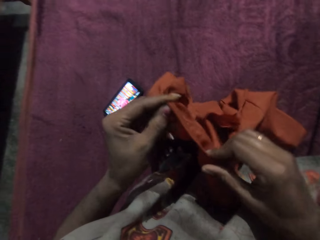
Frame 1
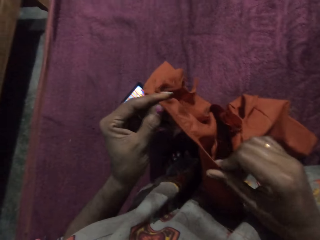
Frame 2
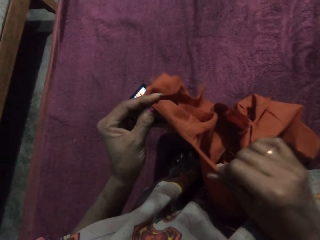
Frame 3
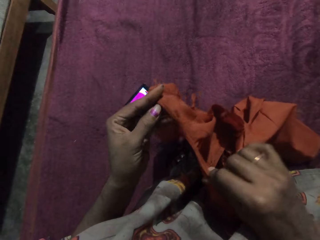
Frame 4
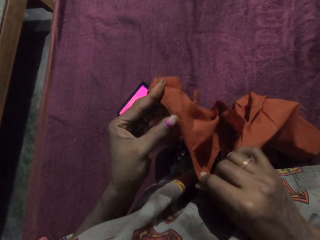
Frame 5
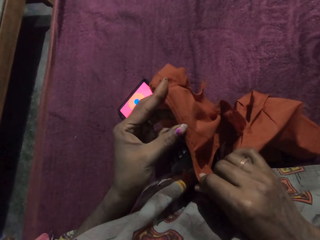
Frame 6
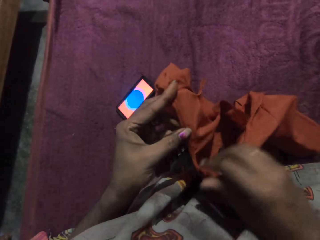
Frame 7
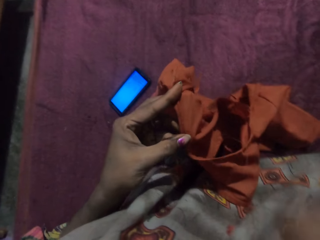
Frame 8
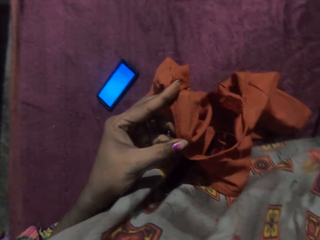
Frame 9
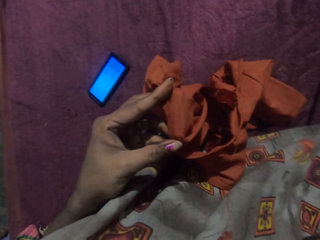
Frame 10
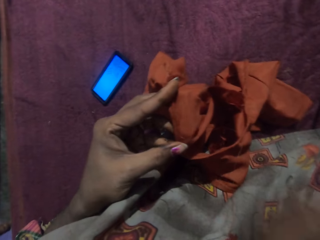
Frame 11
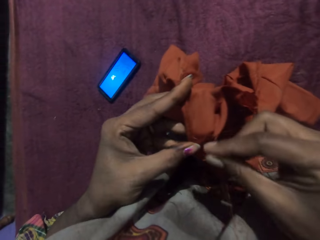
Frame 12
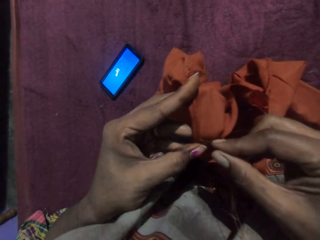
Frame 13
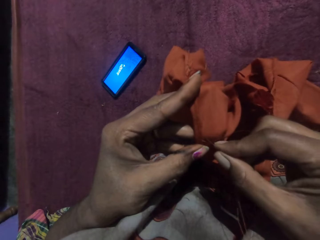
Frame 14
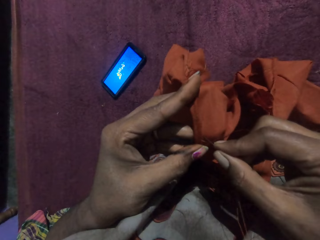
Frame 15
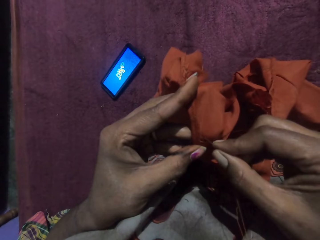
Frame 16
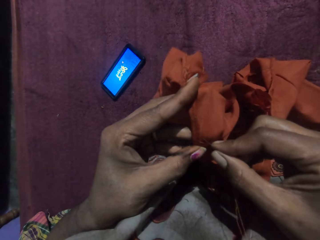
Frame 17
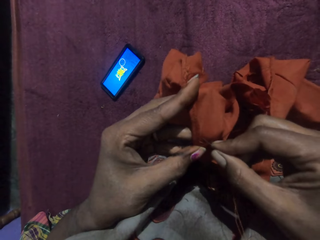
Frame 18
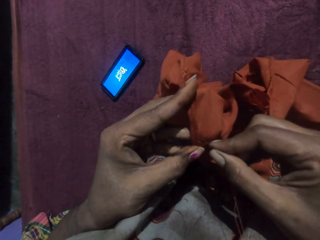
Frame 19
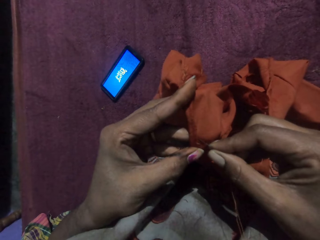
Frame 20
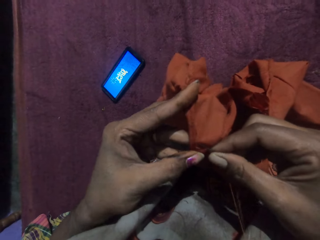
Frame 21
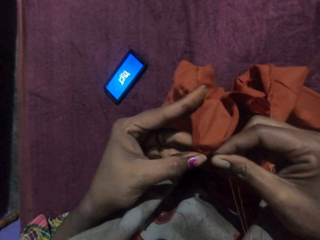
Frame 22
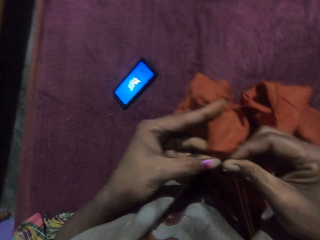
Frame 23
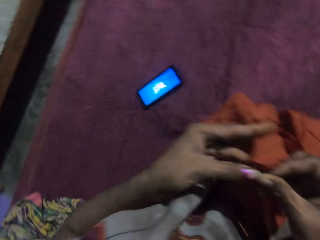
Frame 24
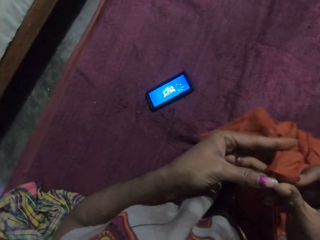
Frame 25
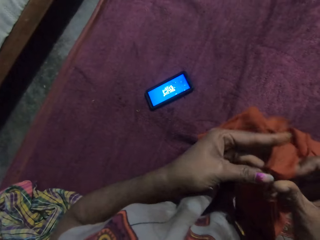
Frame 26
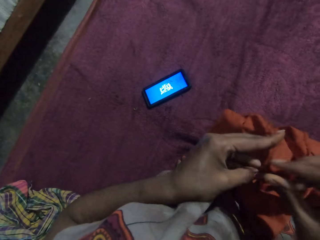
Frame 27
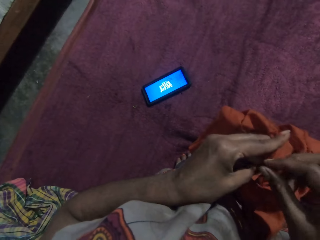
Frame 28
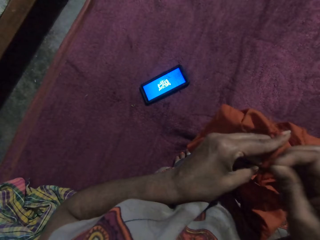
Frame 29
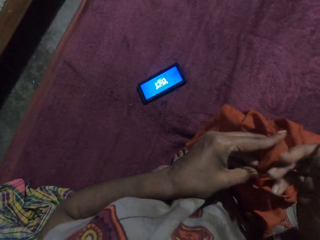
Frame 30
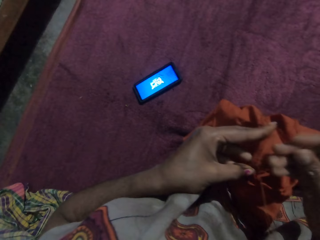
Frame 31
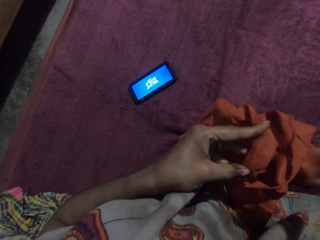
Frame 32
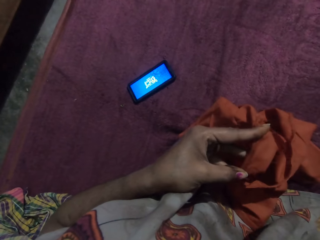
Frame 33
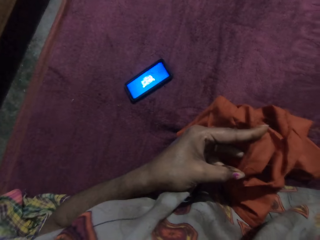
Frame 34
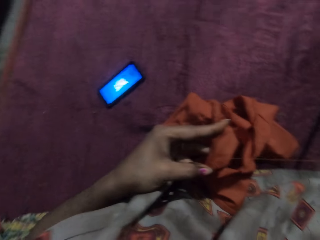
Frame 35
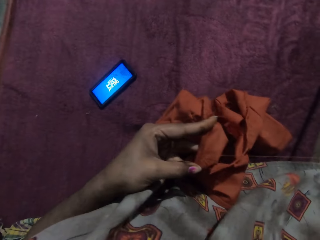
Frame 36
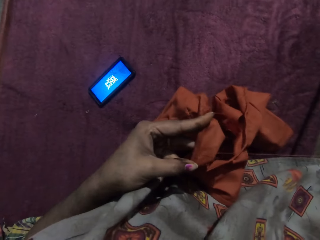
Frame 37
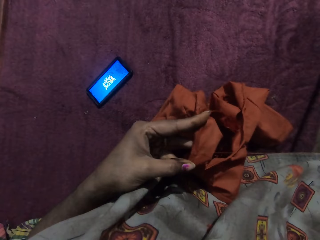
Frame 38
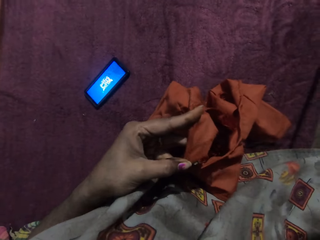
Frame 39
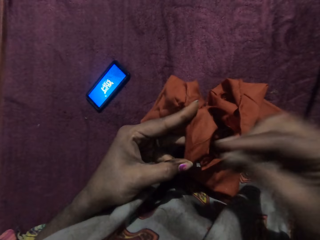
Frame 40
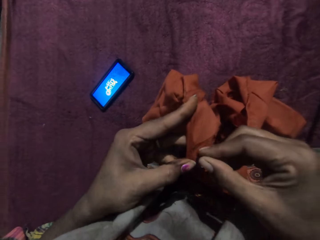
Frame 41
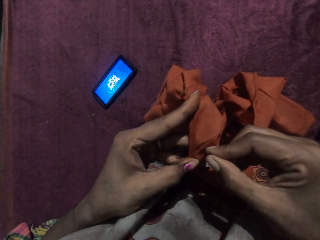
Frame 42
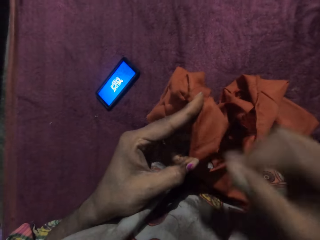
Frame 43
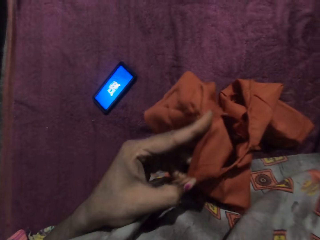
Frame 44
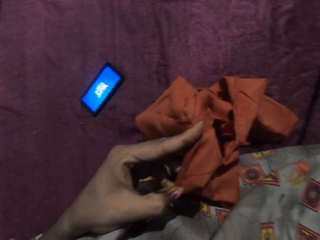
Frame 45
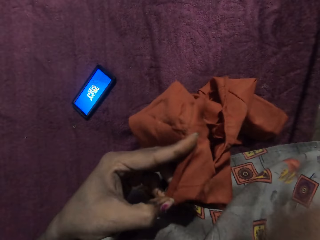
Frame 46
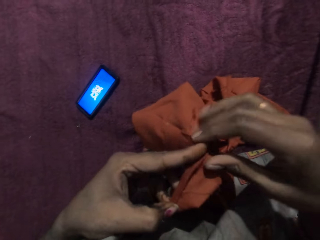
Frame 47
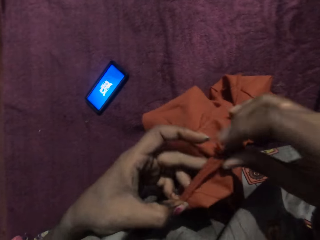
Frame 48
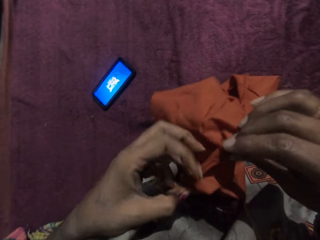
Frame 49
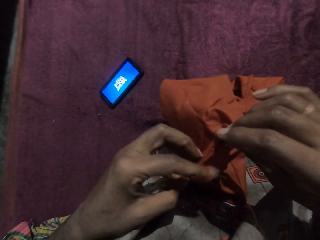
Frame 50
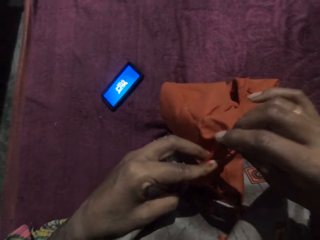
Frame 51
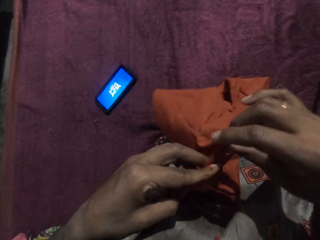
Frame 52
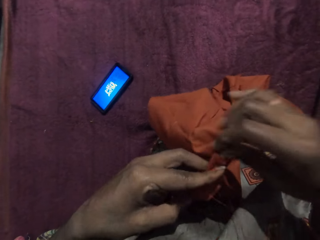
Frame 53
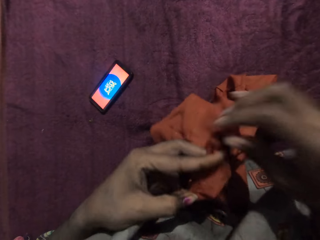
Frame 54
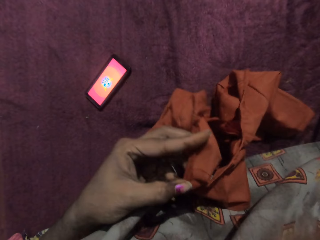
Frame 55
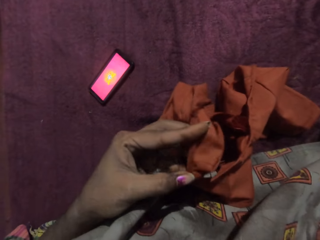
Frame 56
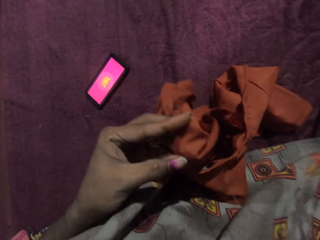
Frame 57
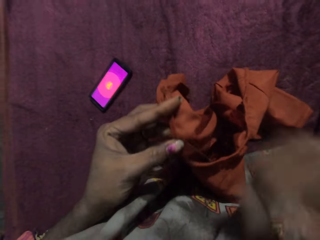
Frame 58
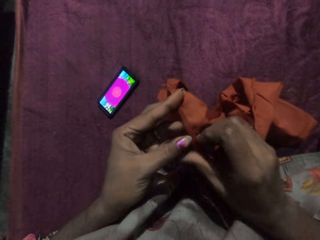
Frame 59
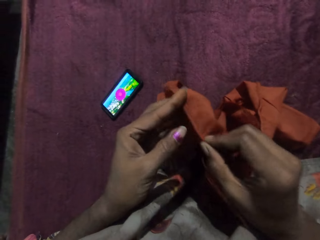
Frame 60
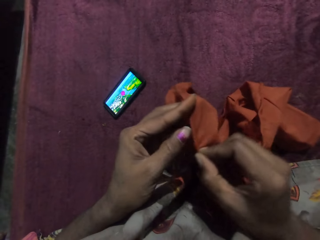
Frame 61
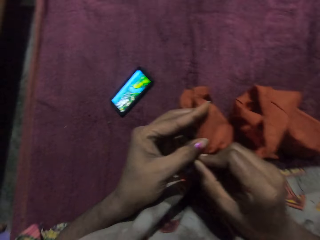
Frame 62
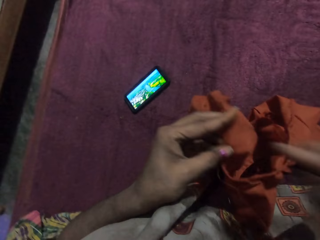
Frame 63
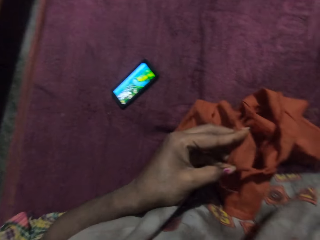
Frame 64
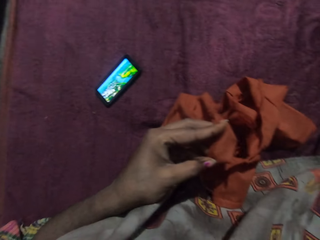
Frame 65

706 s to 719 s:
The camera wearer holds a needle with the right hand. She sews the cloth in her left hand with the needle and thread in her right hand. She adjusts the cloth.

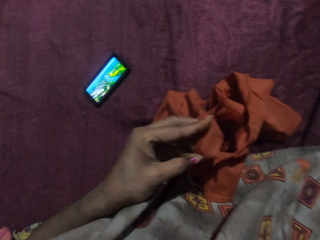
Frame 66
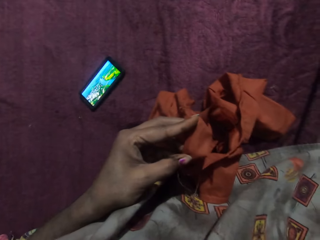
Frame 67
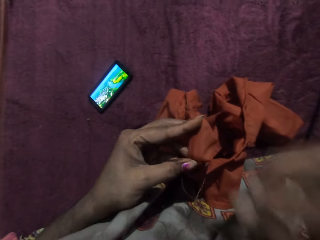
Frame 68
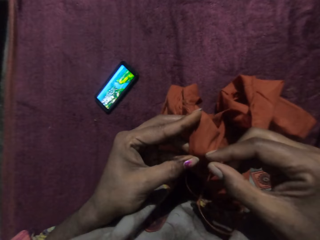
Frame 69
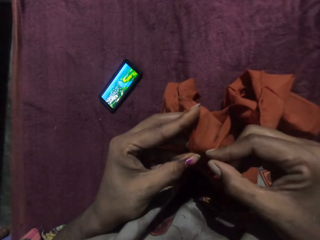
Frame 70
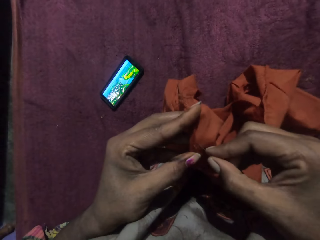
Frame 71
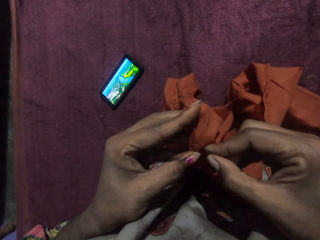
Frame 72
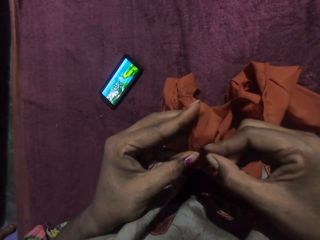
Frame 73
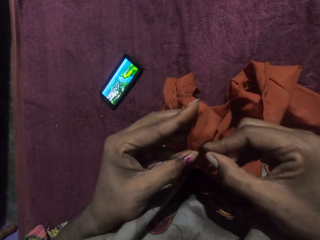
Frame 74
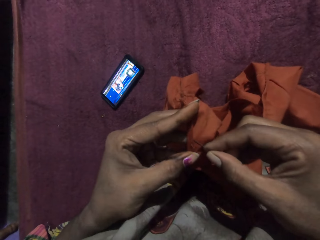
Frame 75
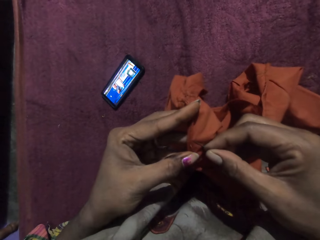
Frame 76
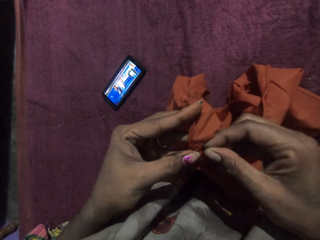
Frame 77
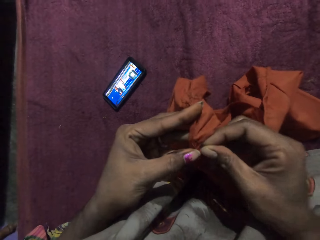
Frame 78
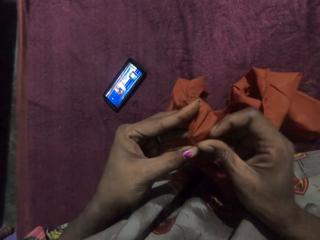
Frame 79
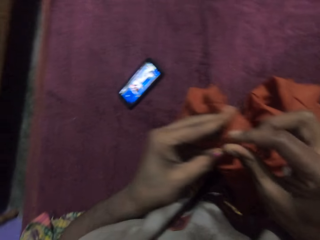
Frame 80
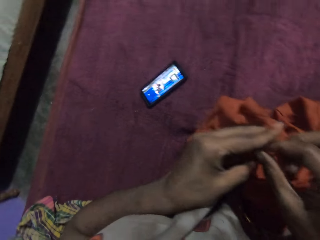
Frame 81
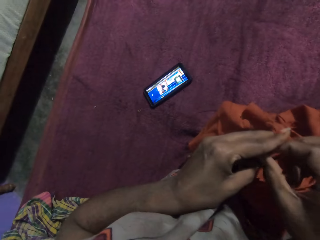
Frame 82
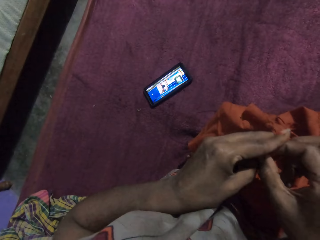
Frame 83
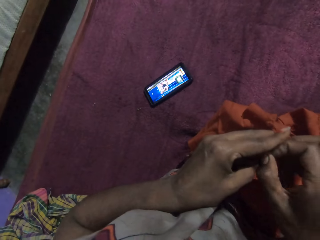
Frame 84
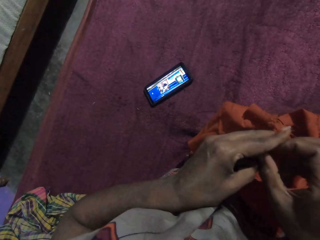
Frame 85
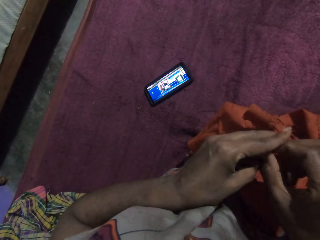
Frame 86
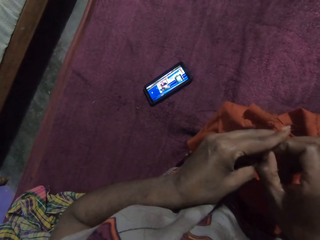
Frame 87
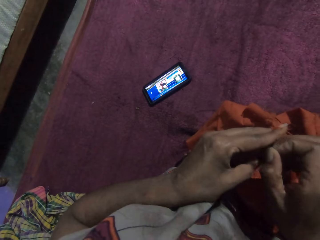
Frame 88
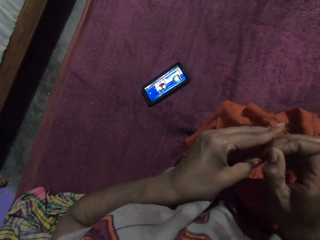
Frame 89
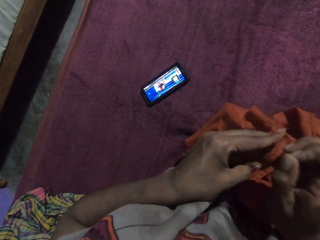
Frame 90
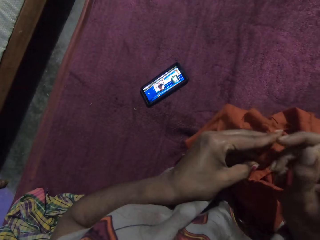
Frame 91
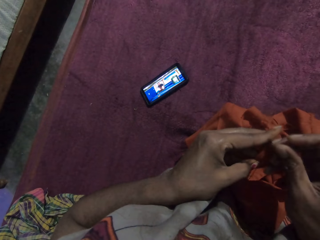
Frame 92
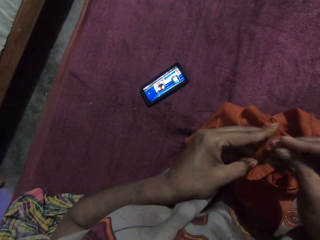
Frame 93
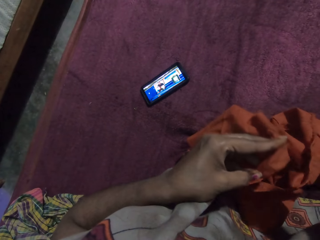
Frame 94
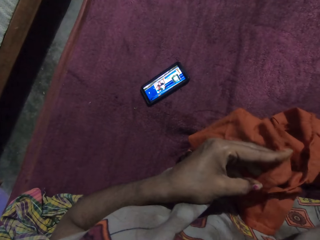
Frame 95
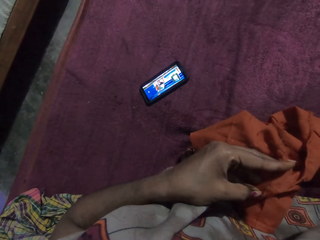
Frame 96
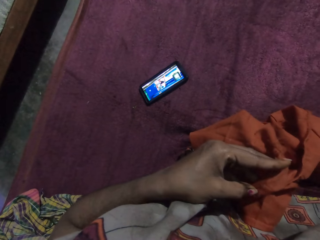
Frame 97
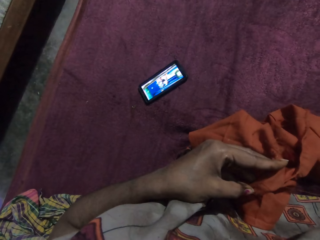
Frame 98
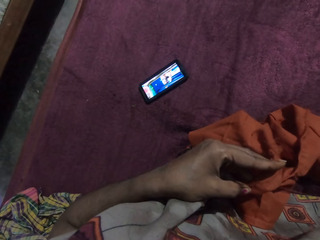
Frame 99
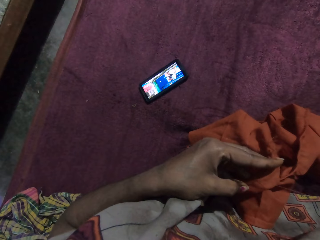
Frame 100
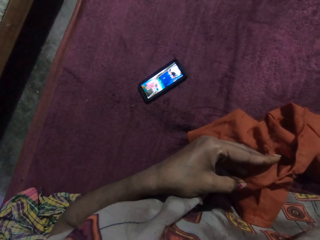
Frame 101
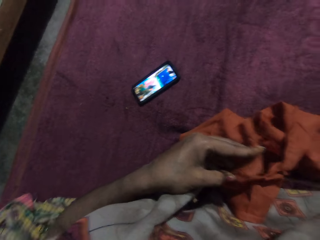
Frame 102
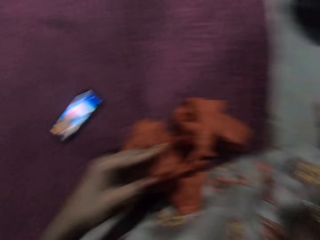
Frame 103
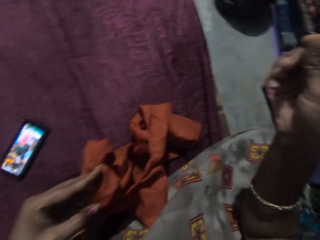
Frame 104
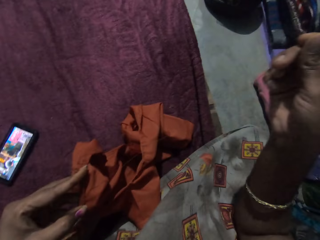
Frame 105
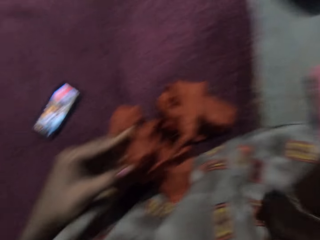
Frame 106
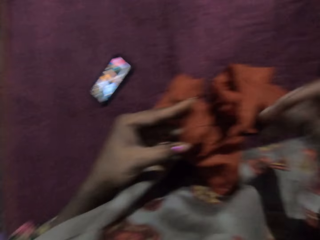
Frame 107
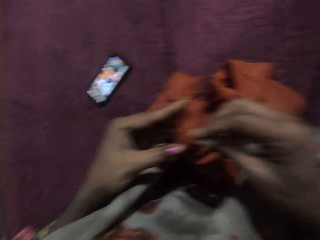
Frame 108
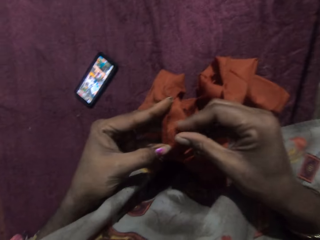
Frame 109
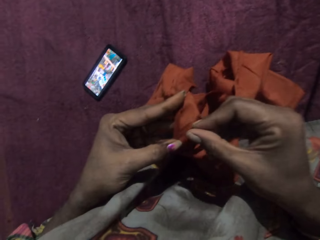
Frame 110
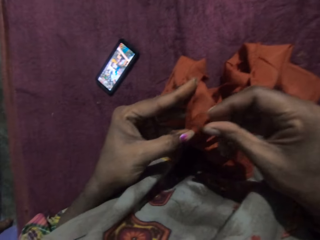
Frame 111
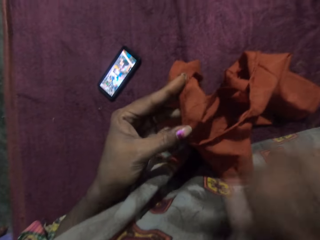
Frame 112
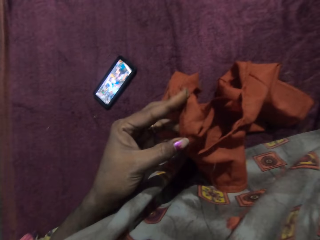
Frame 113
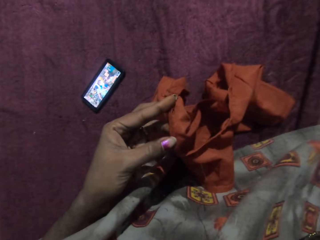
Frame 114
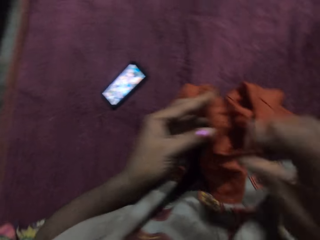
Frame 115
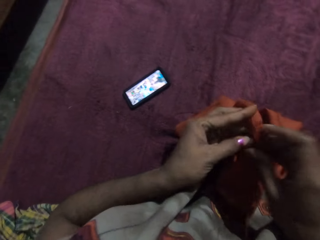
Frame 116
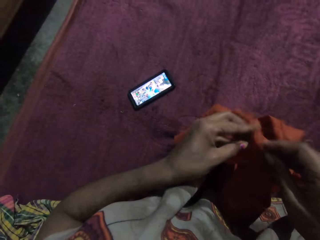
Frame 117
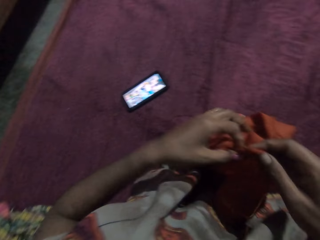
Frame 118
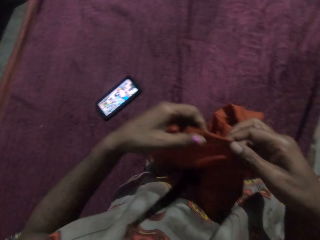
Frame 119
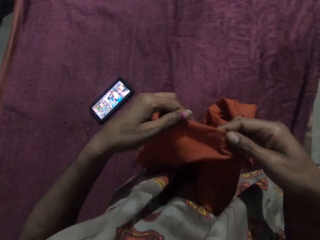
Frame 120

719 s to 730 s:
The camera wearer sews the cloth in her left hand with the needle and thread in her right hand.
